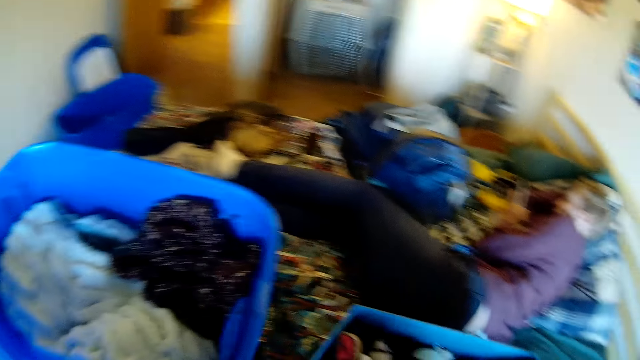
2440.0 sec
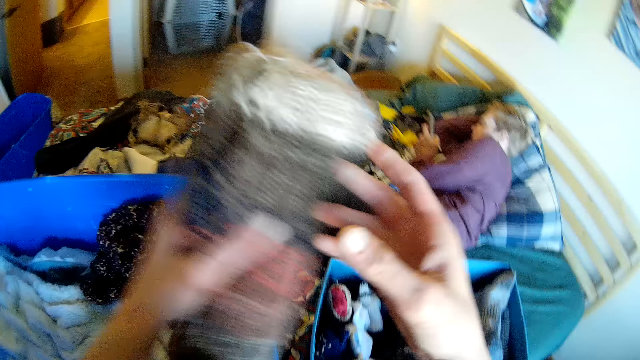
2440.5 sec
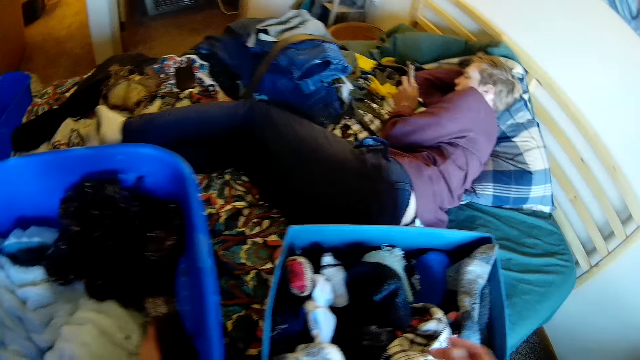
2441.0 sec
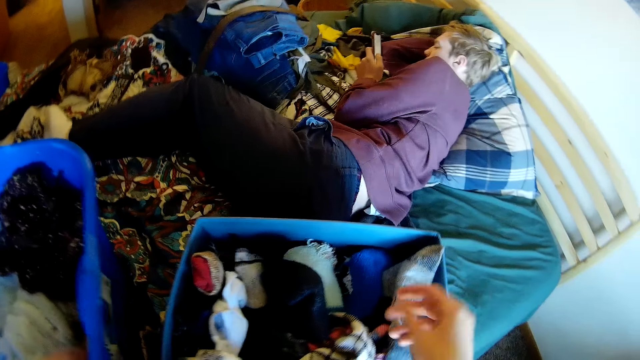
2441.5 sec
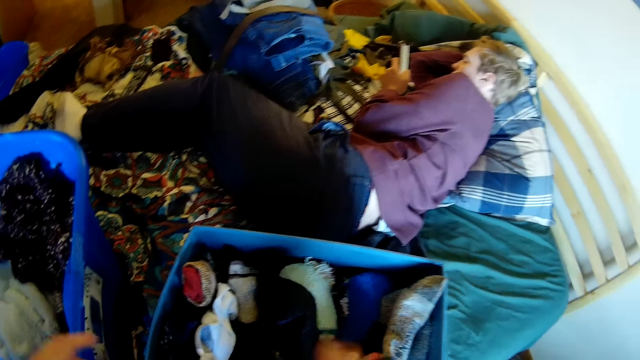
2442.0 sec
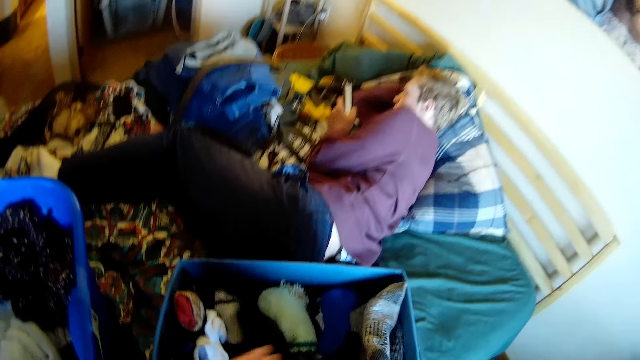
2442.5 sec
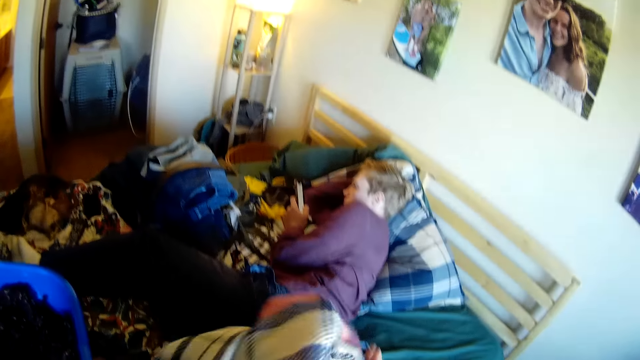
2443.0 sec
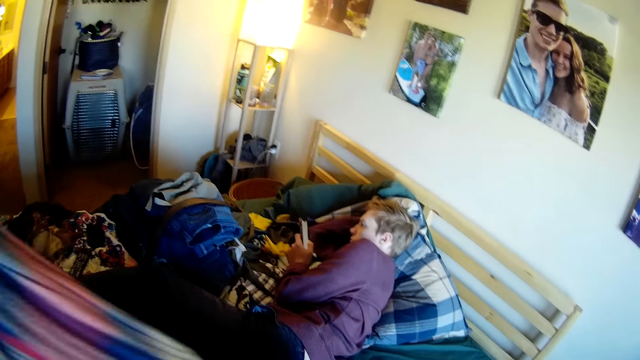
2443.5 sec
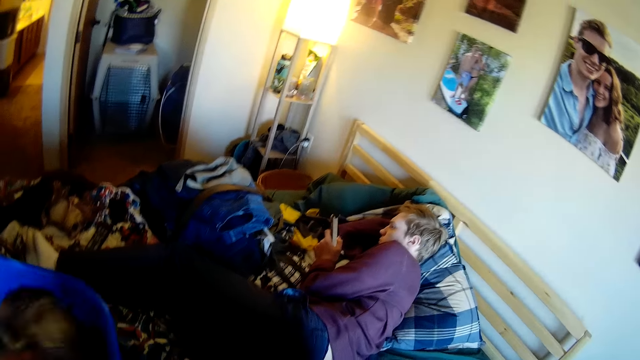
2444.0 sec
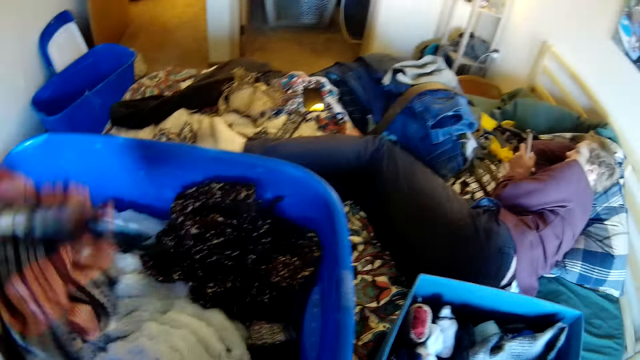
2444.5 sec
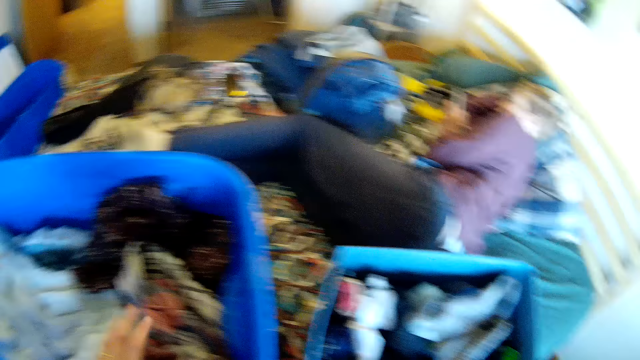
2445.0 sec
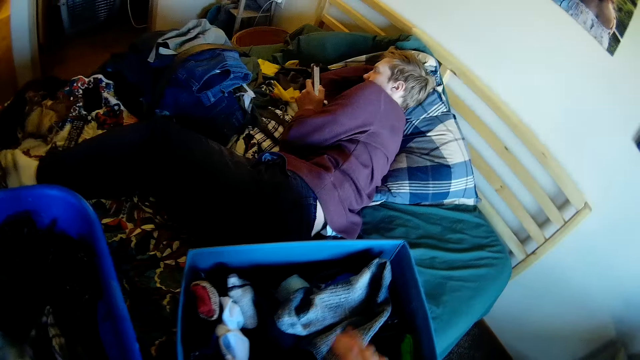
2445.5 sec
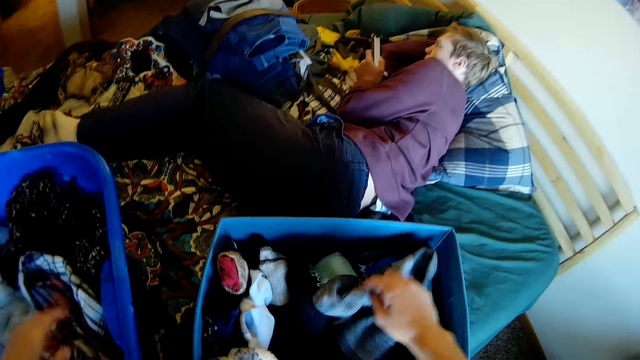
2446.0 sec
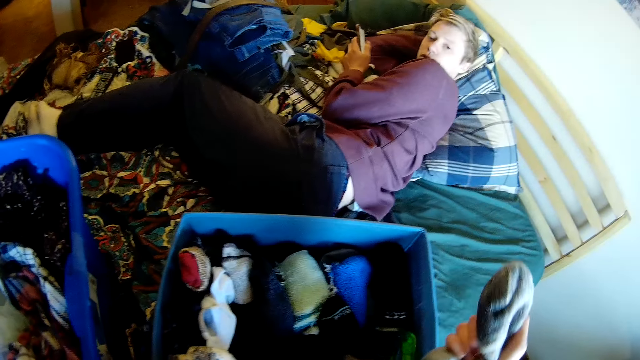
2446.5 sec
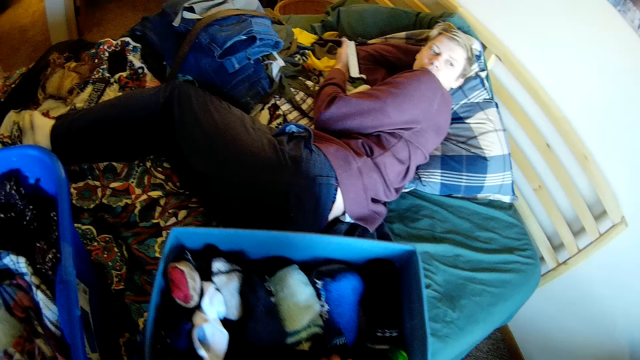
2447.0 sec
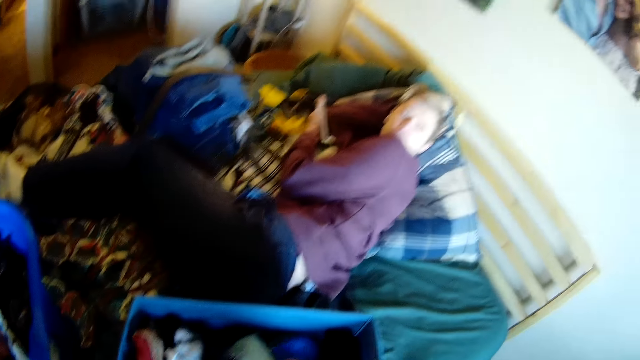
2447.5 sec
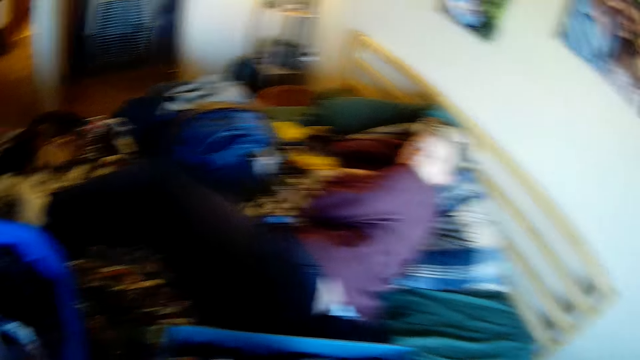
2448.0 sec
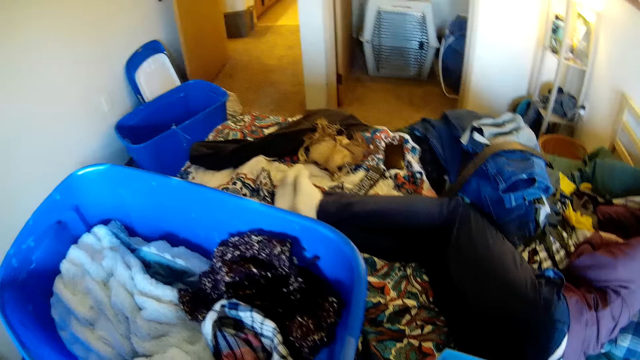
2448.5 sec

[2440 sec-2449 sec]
The camera wearer places clothes in a plastic storage bin. They put the clothes in the plastic bin. They pick up a sock.

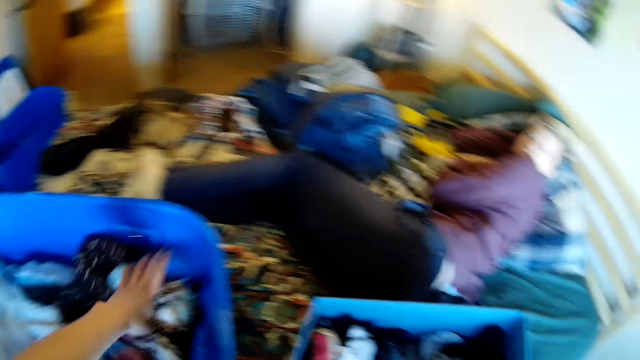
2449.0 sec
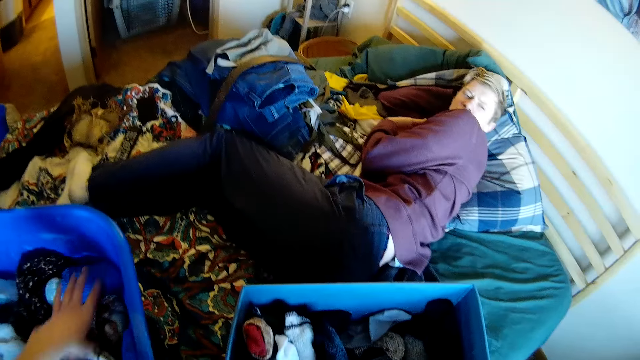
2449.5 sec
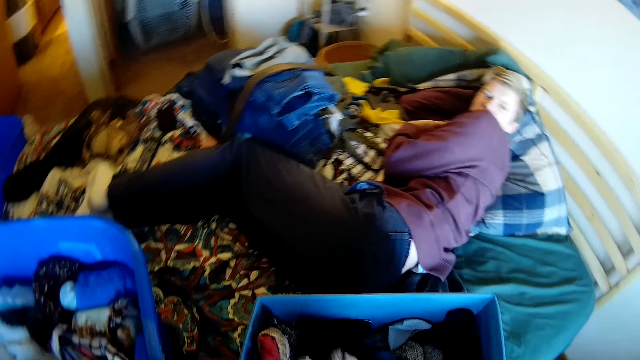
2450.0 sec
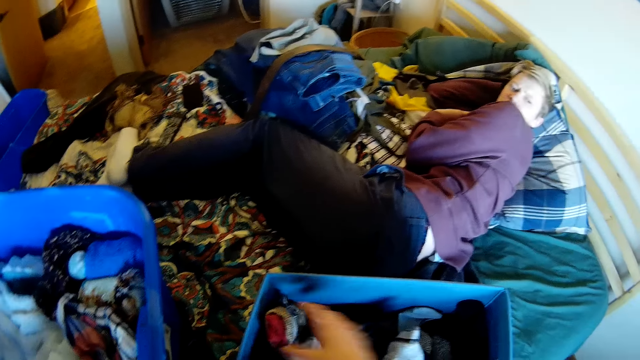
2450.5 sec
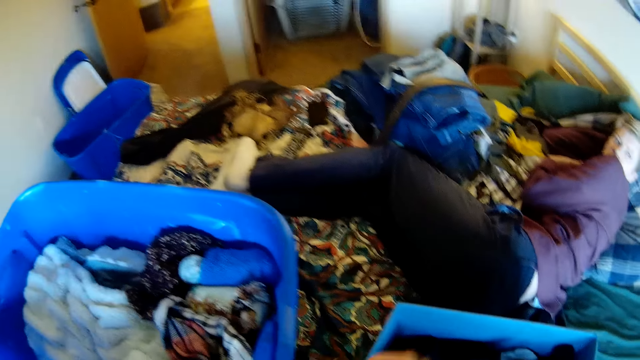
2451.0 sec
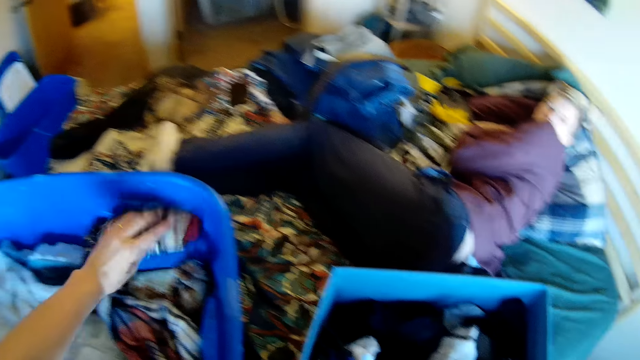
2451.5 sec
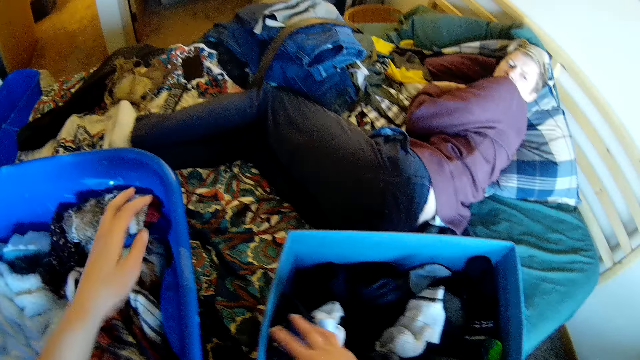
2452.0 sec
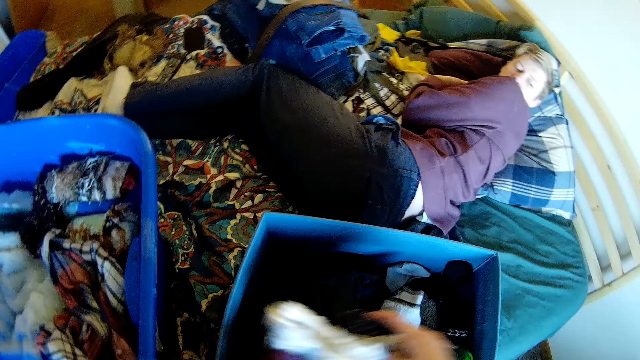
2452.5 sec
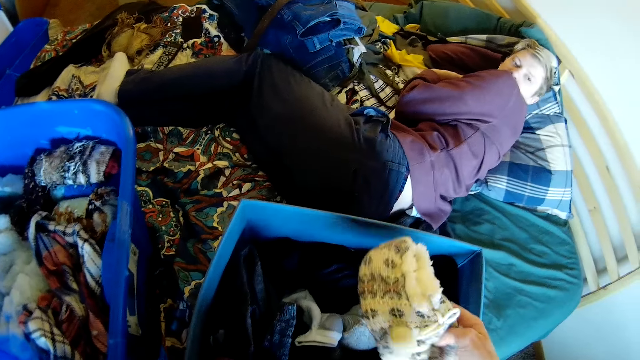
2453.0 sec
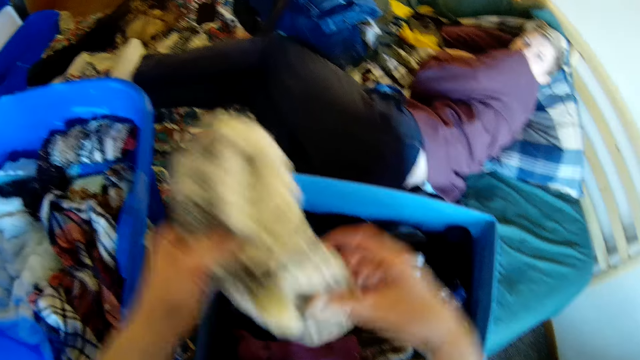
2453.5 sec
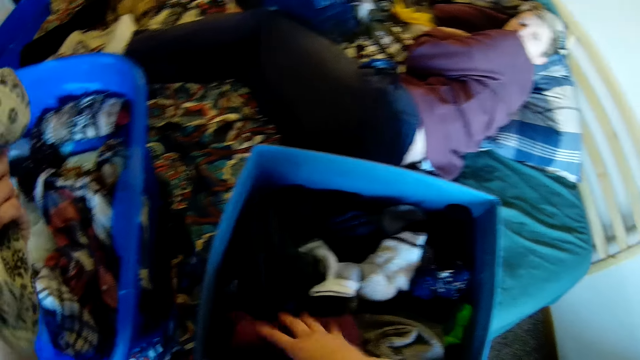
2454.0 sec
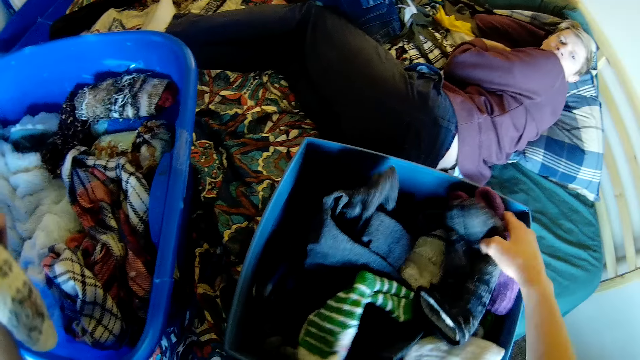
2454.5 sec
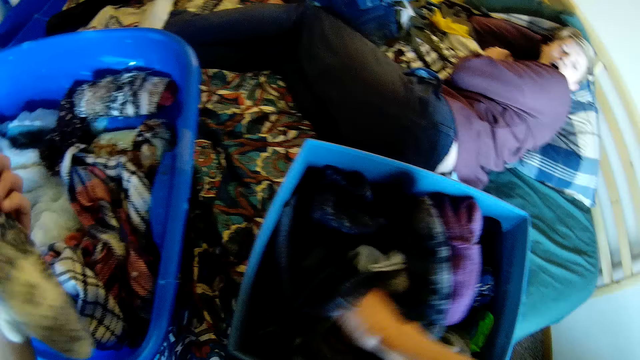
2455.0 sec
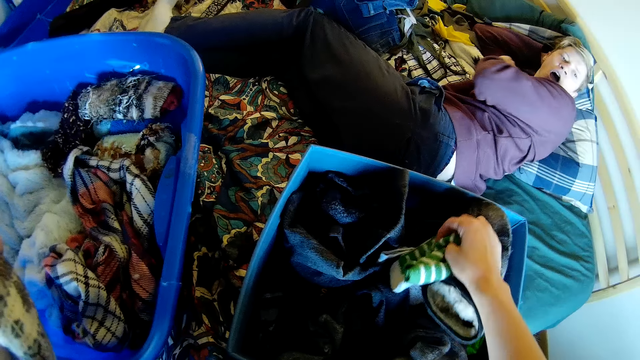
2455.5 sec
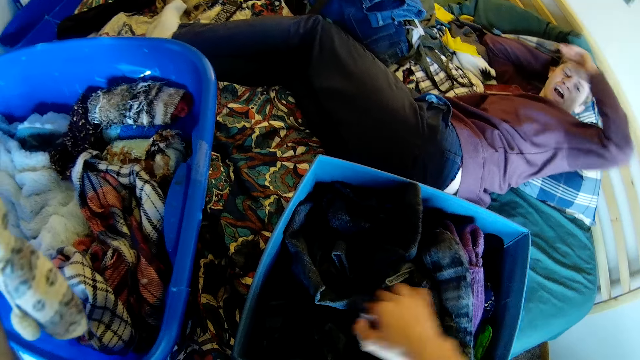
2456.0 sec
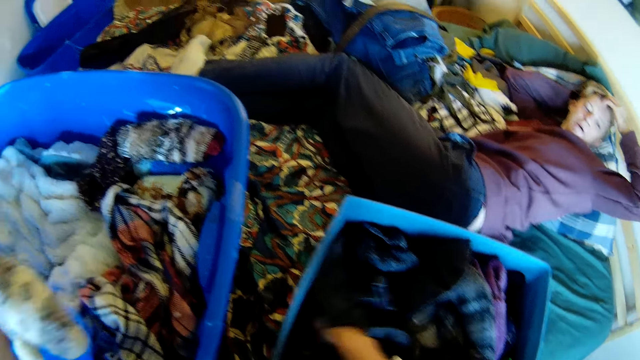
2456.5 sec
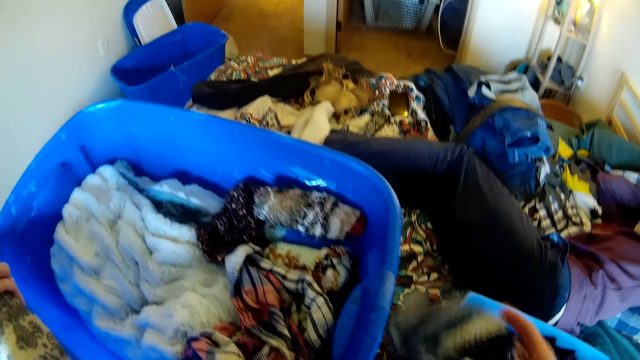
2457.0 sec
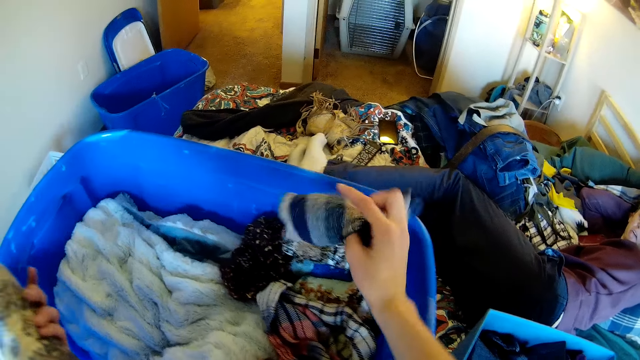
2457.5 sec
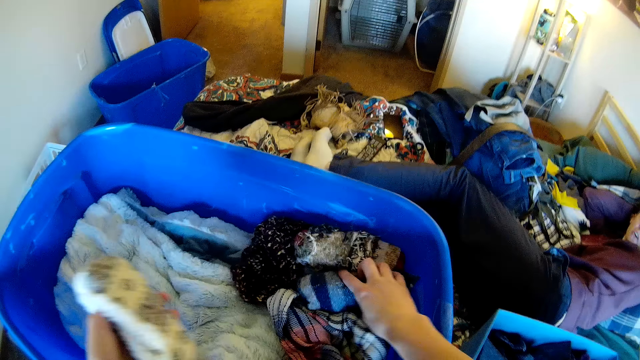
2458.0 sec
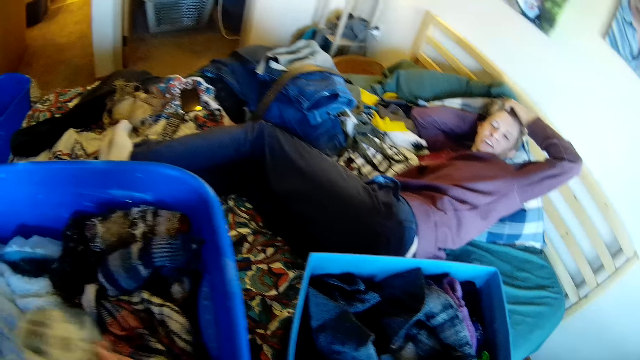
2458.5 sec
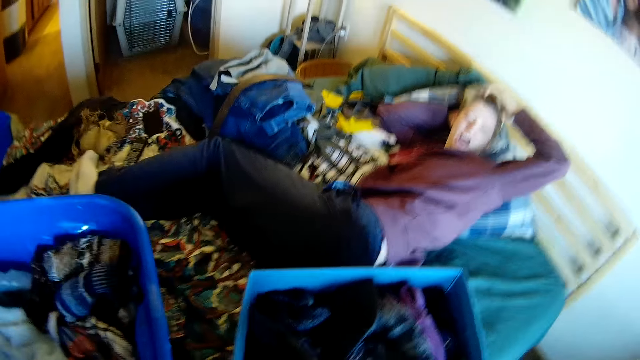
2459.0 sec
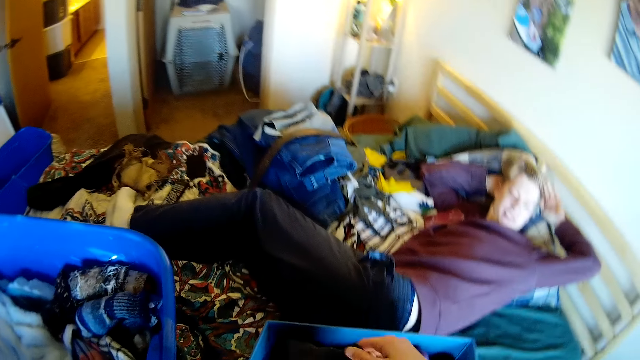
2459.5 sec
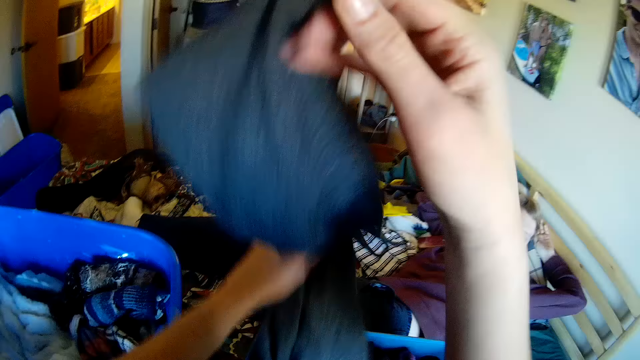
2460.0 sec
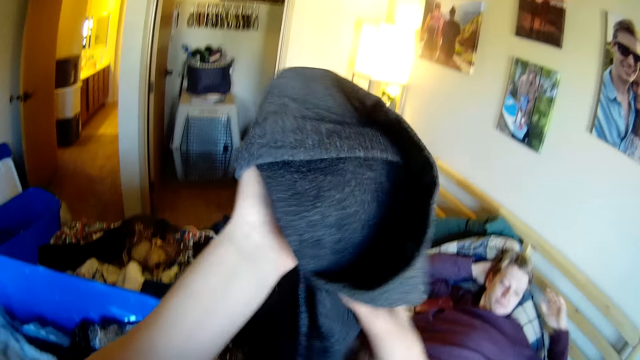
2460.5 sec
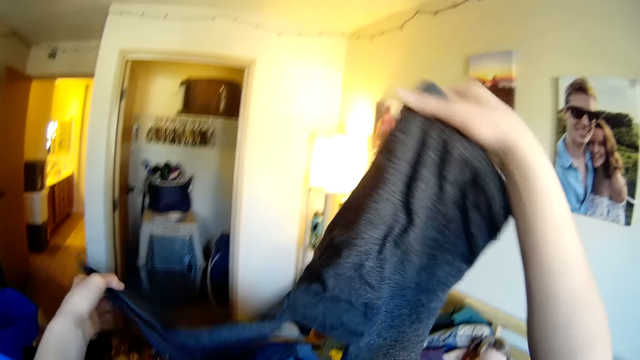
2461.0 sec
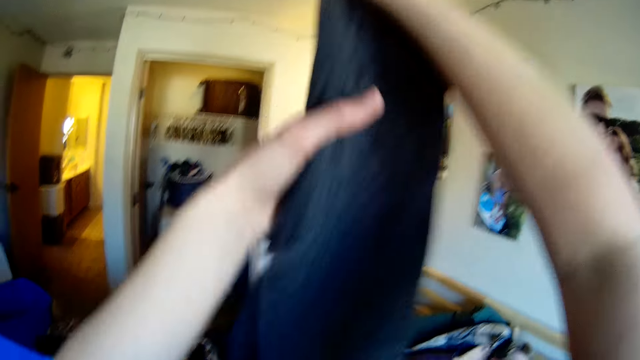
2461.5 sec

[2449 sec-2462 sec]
The camera wearer puts the socks in a plastic bin. They pick up the socks, drop the socks, and pick up the socks. They hold the sock. They move the socks in the plastic bin. They hold the sock. They put the socks in the plastic bin. They pick up a cloth. They hold a trouser.
